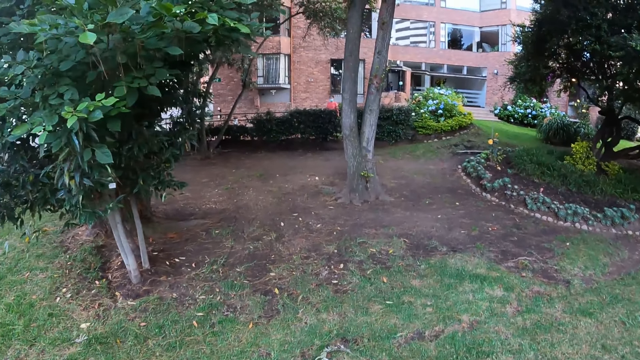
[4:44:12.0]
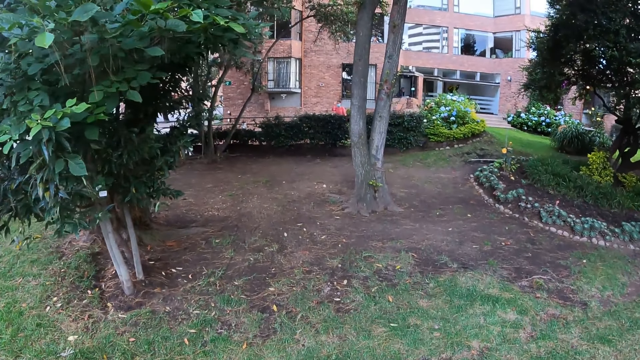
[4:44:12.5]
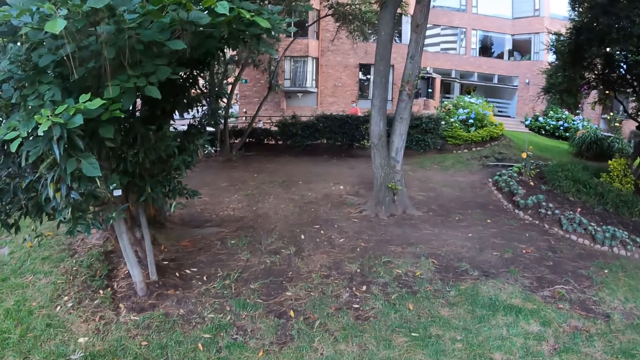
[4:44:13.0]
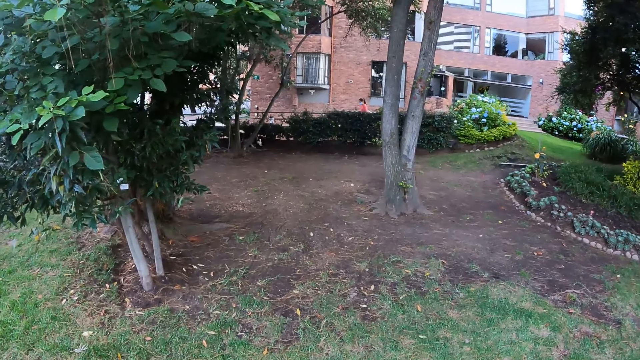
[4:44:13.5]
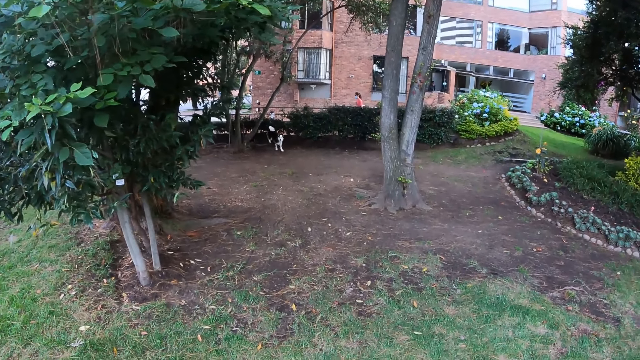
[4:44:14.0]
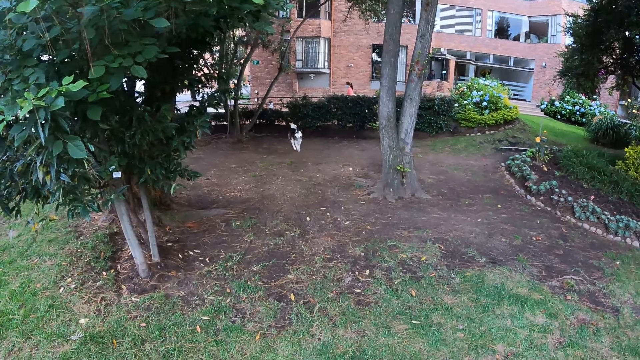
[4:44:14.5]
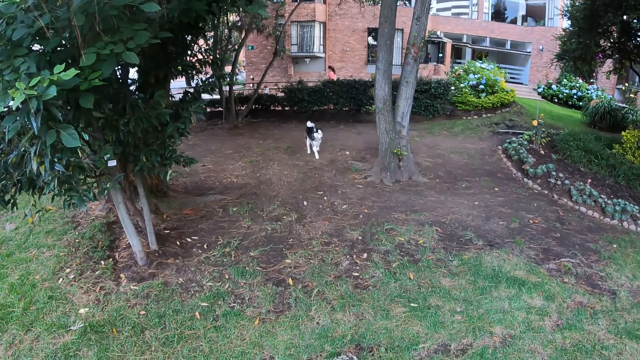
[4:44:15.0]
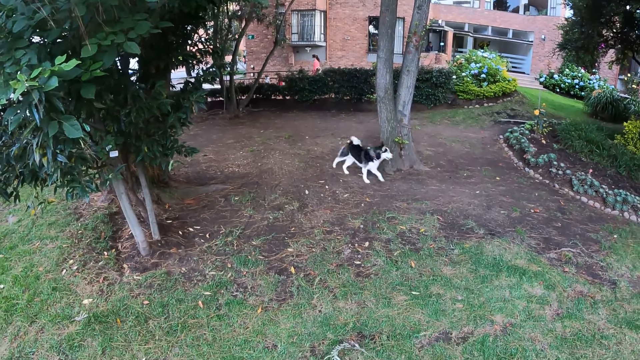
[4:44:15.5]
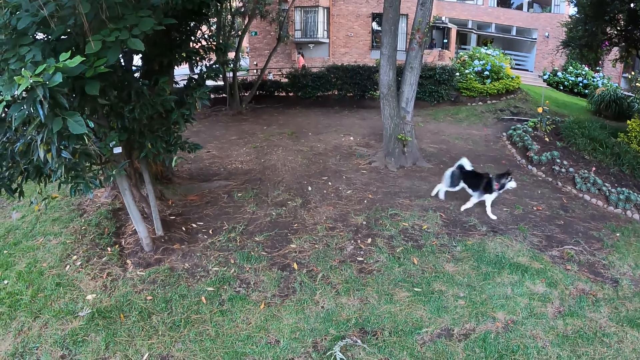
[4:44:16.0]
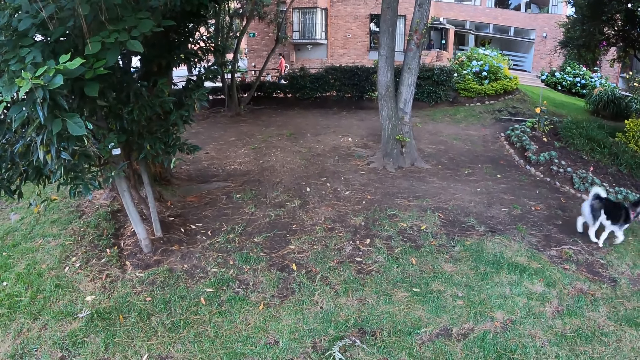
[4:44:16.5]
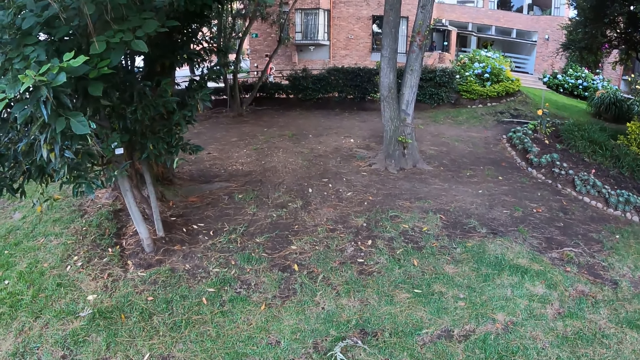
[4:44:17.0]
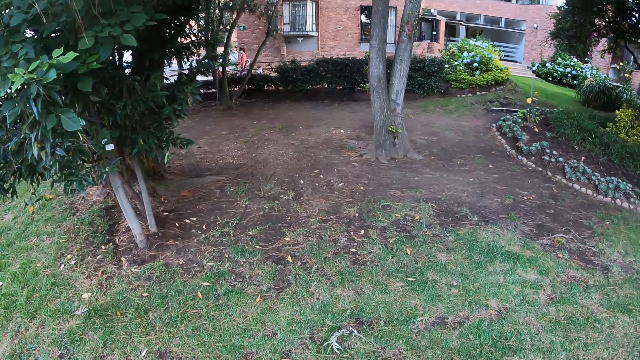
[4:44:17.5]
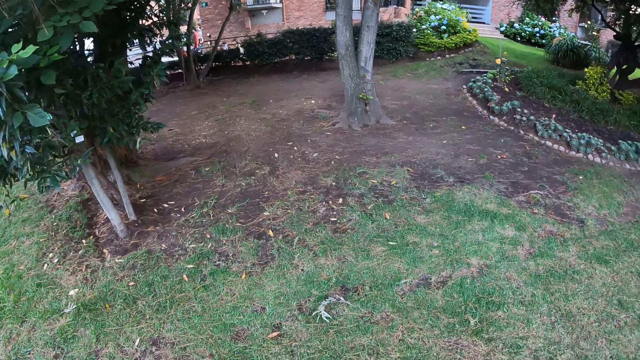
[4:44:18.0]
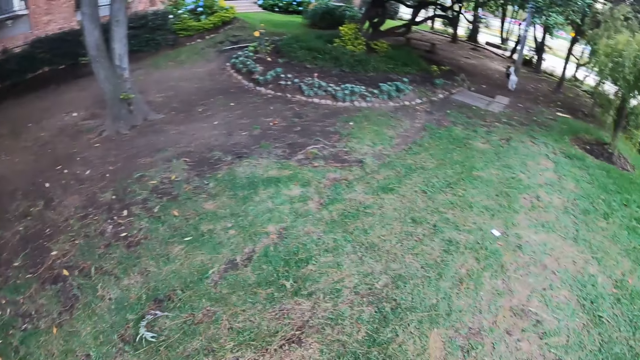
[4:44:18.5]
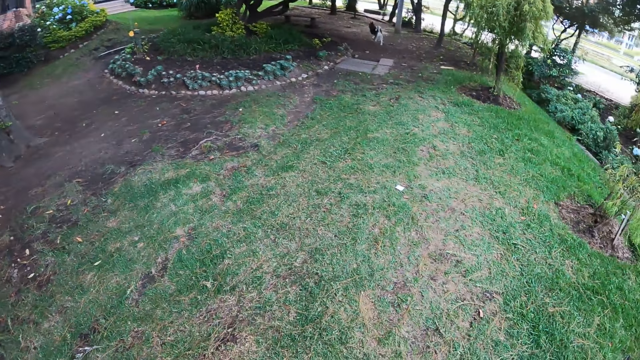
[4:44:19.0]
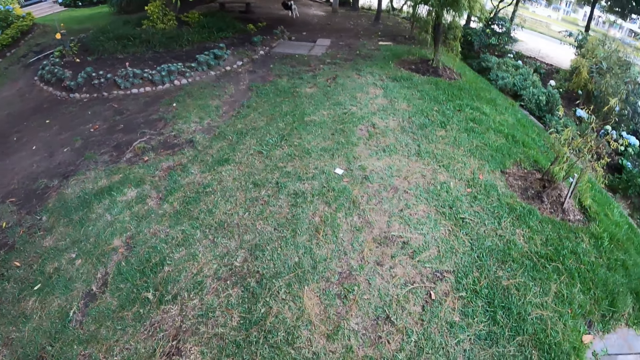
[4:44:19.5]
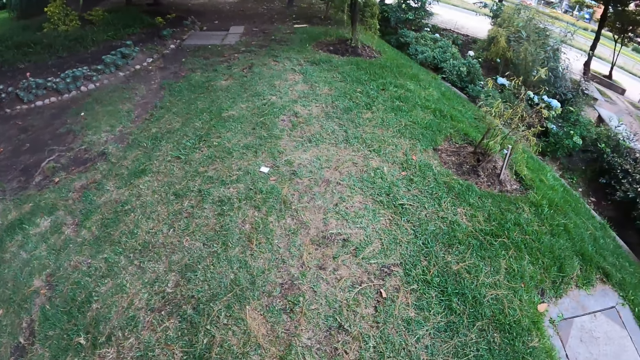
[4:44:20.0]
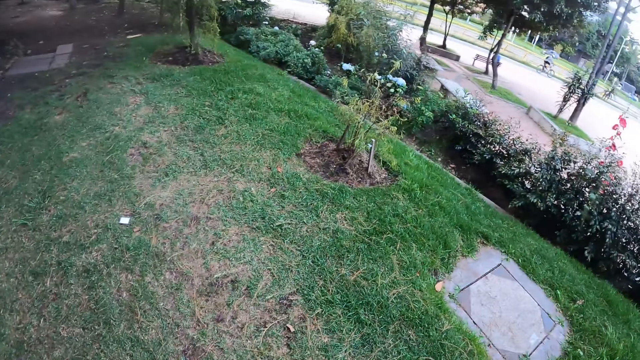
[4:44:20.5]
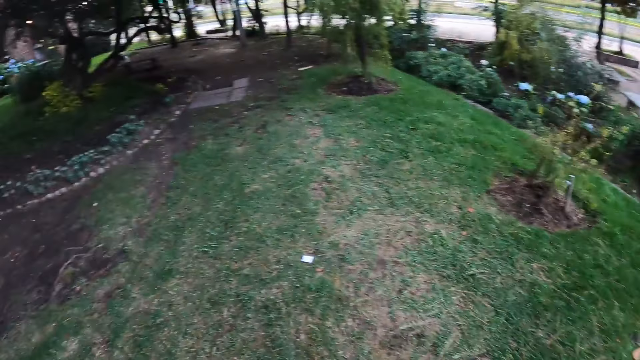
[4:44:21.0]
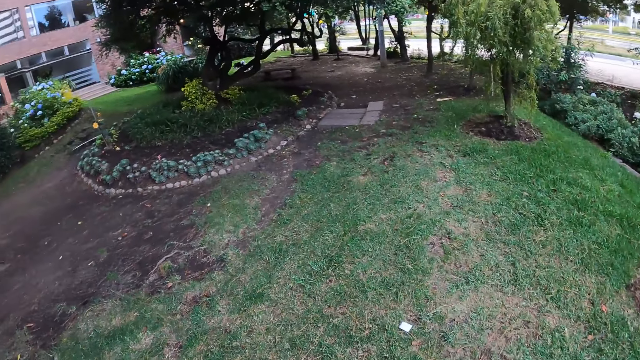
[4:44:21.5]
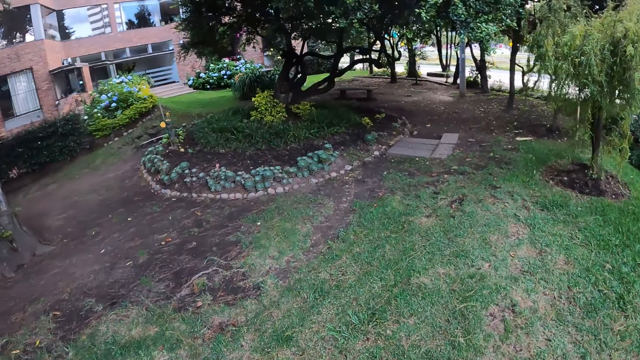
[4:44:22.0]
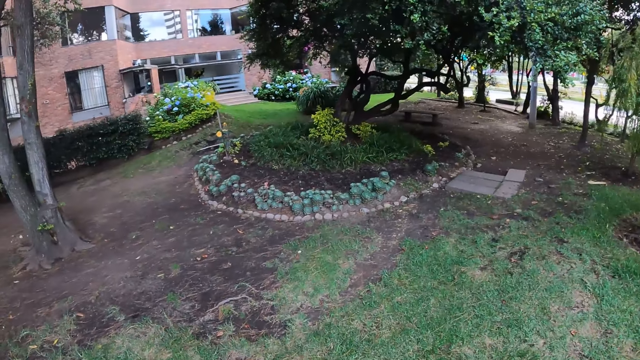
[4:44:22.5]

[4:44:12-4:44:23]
The dog runs around the garden. The camera wearer looks around the field.

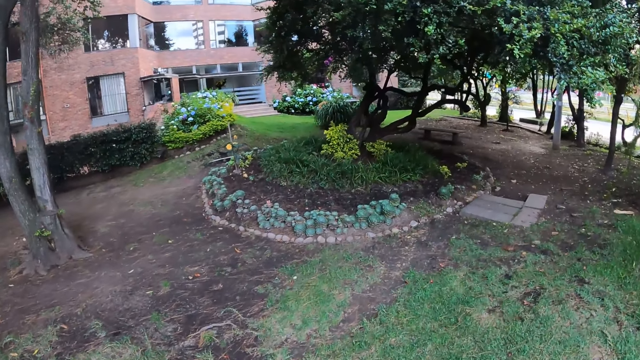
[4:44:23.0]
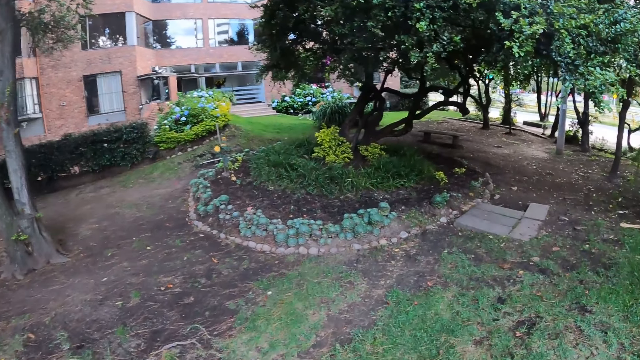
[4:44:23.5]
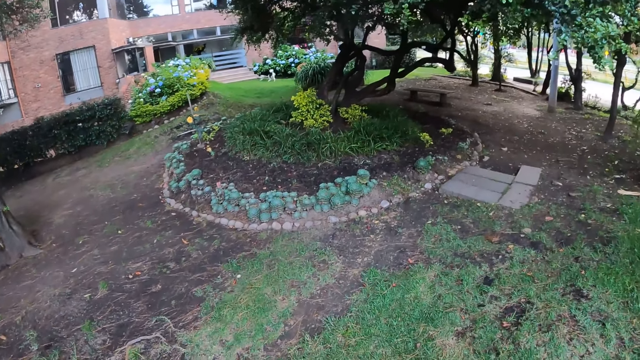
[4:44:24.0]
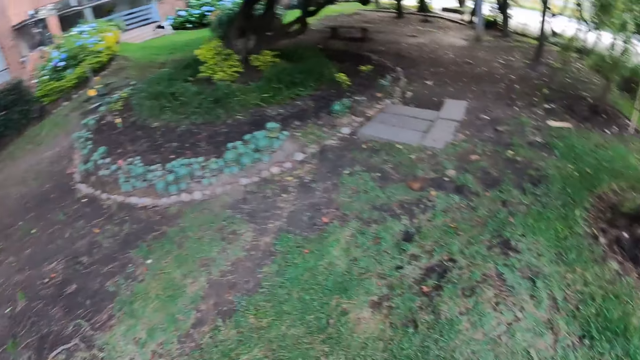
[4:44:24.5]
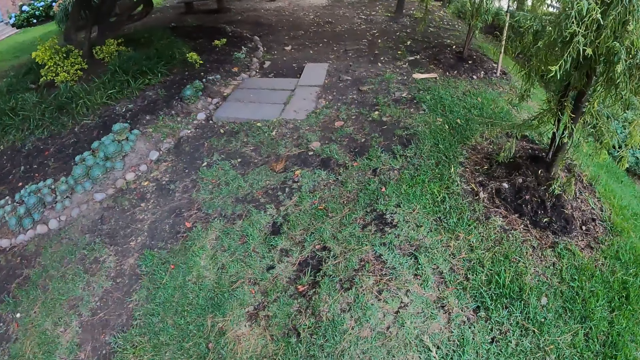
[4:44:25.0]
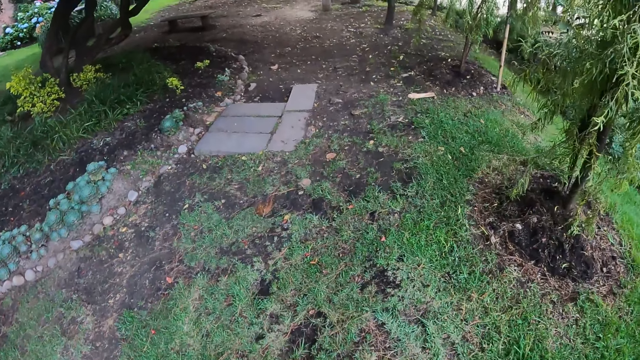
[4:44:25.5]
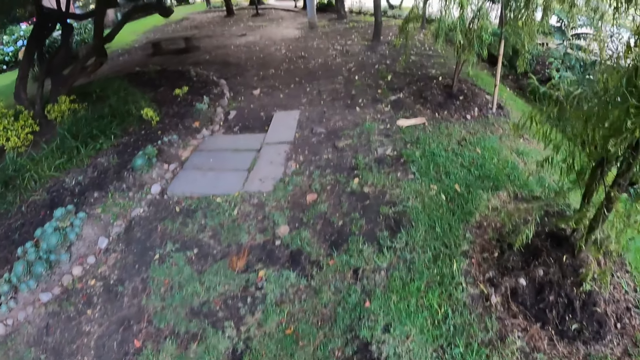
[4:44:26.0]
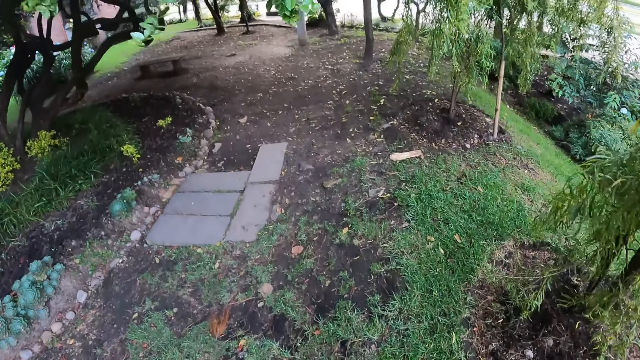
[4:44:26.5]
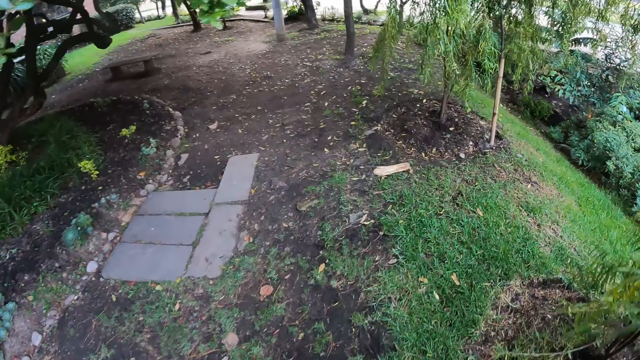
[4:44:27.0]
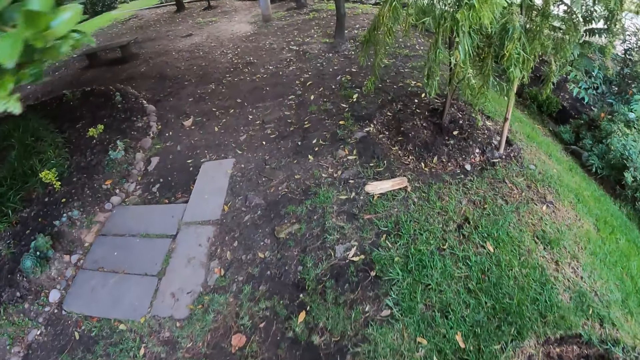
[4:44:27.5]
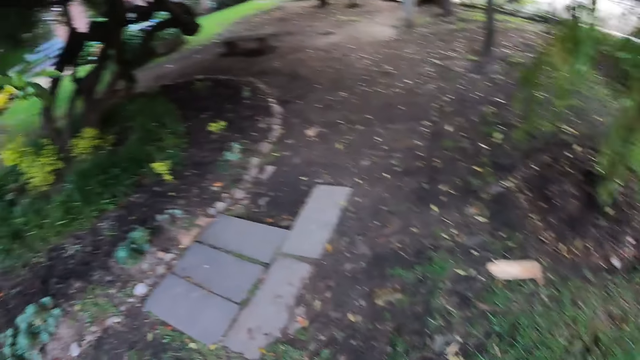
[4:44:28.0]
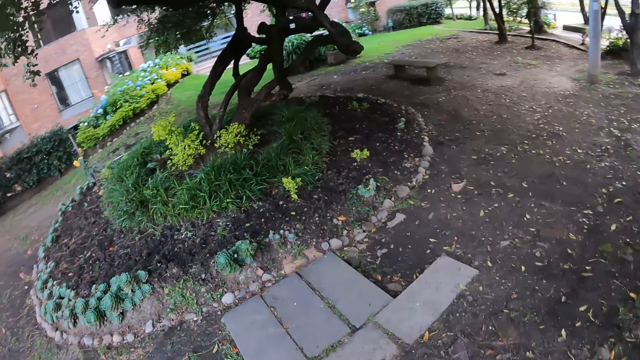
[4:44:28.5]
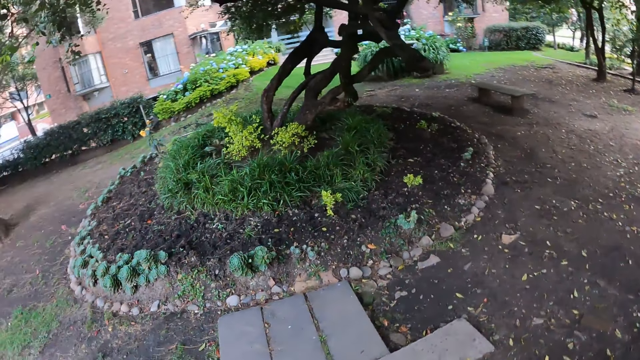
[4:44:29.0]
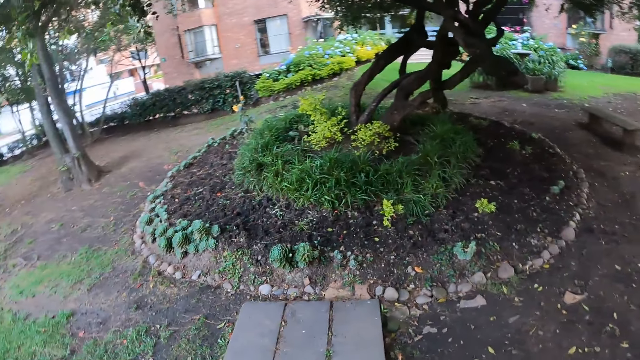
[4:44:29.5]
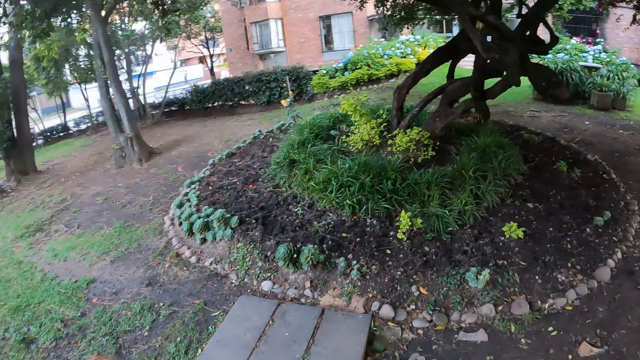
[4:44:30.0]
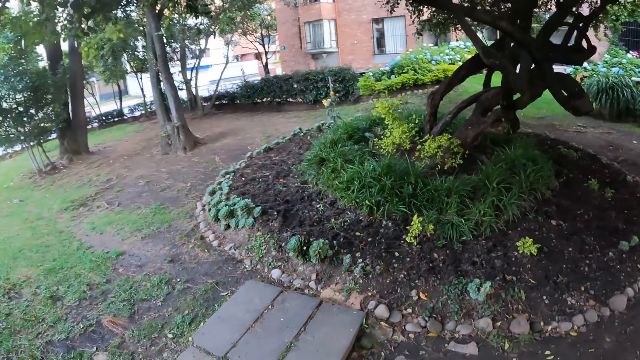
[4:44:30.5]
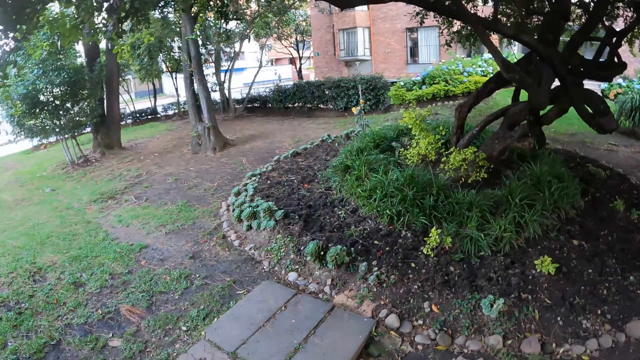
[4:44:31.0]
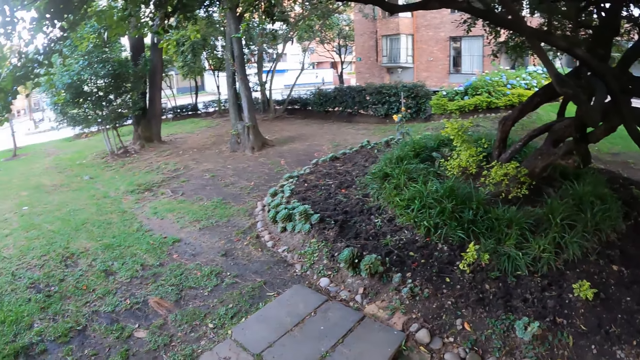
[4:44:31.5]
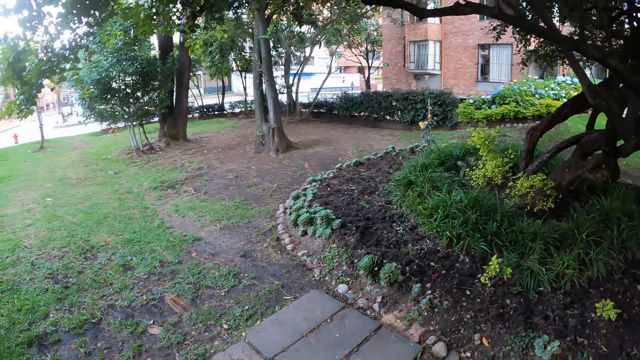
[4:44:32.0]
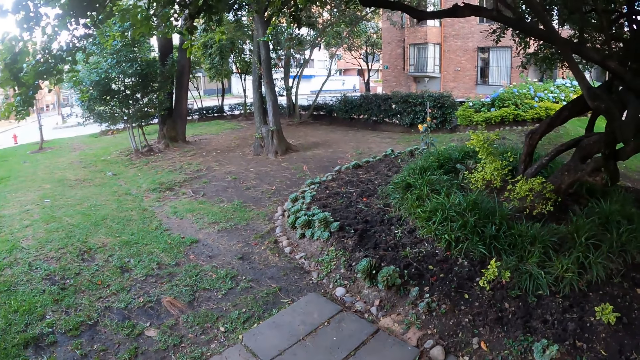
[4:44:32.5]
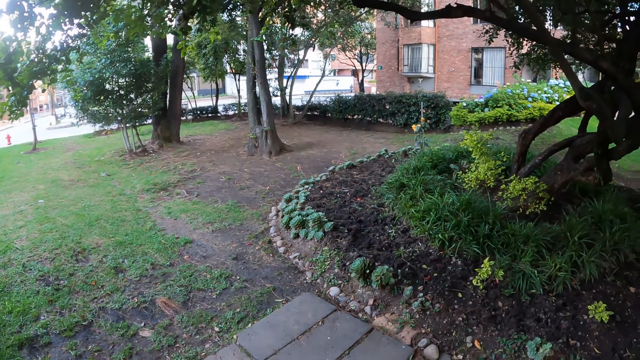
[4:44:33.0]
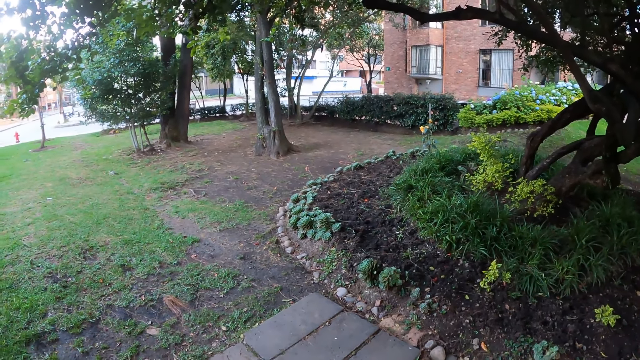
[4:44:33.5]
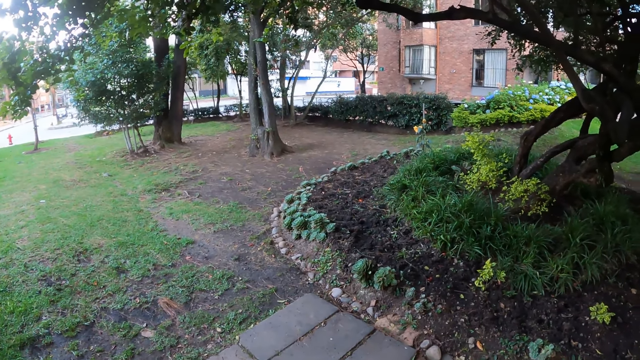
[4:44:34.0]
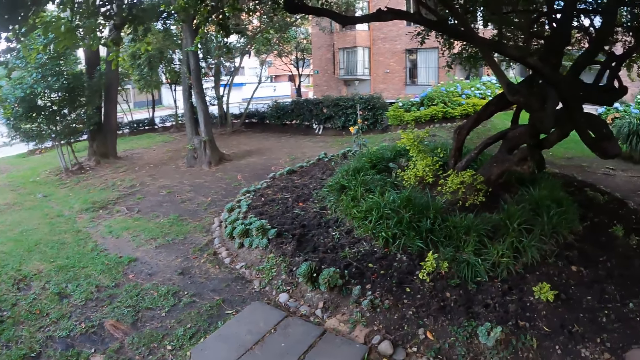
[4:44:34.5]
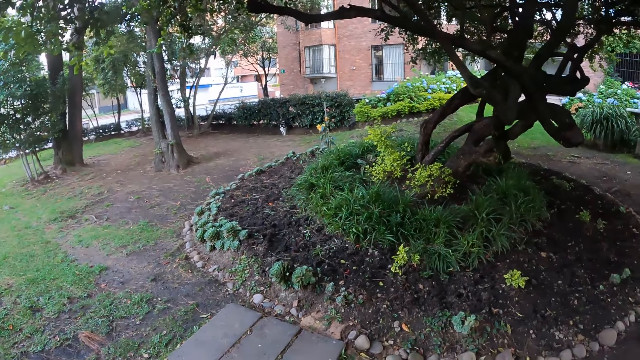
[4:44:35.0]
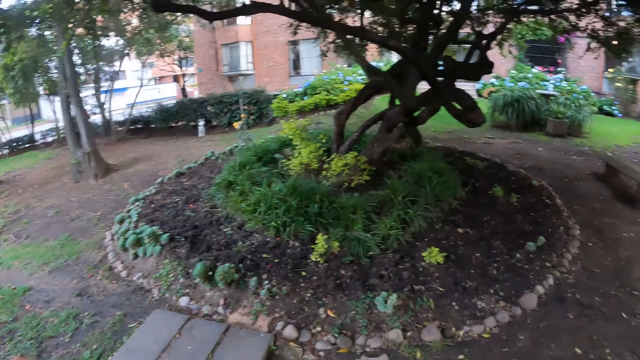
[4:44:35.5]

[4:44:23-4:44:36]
The camera wearer walks around the field. They look around the field.
